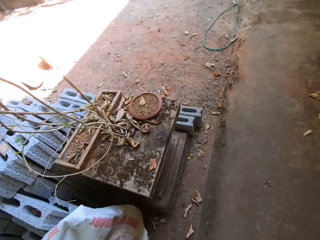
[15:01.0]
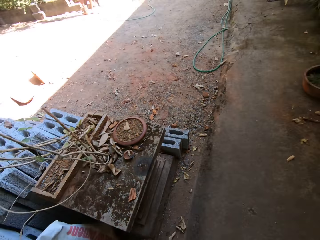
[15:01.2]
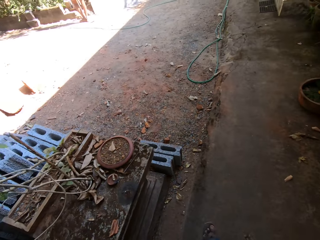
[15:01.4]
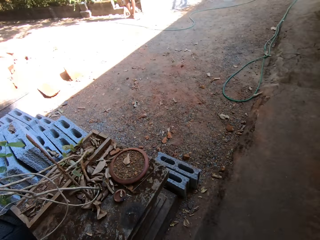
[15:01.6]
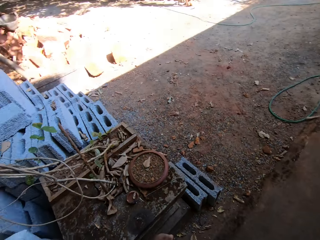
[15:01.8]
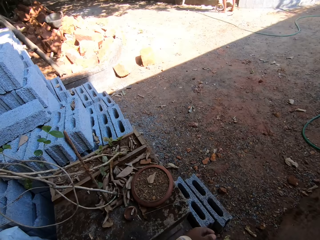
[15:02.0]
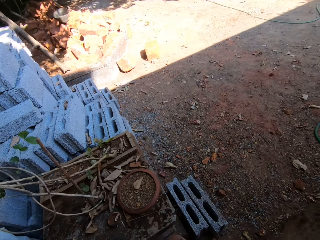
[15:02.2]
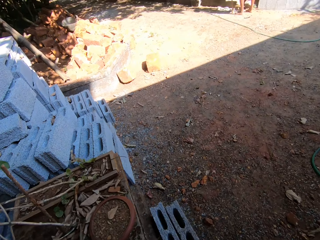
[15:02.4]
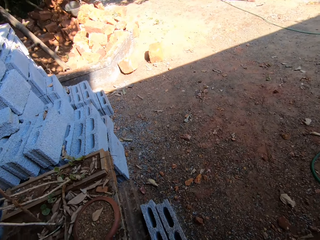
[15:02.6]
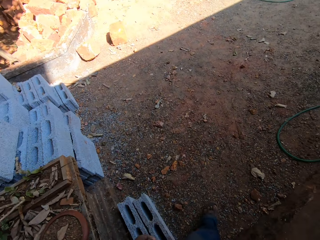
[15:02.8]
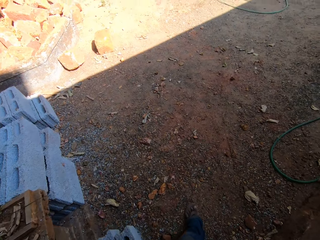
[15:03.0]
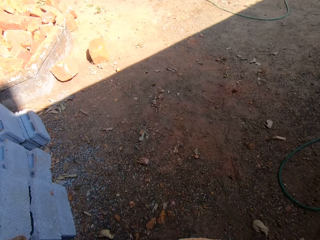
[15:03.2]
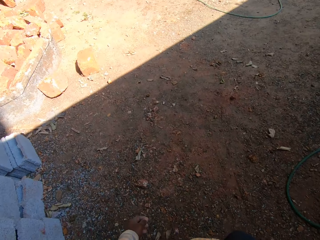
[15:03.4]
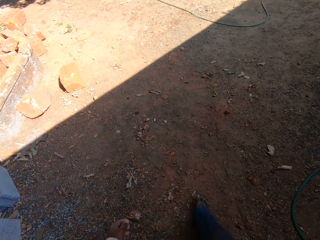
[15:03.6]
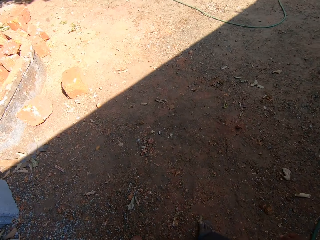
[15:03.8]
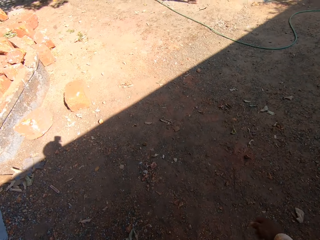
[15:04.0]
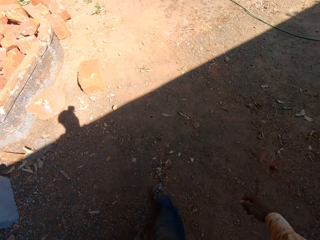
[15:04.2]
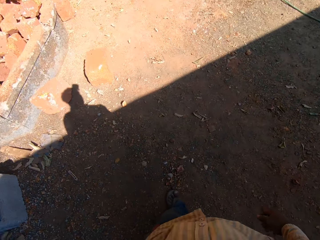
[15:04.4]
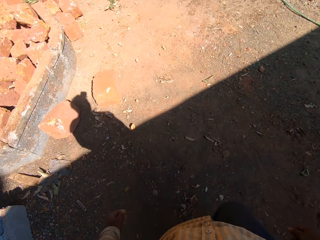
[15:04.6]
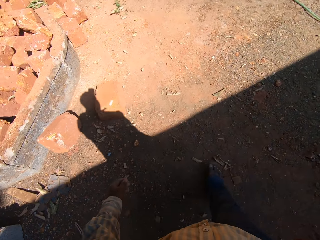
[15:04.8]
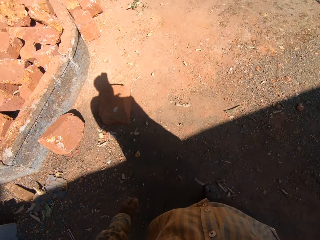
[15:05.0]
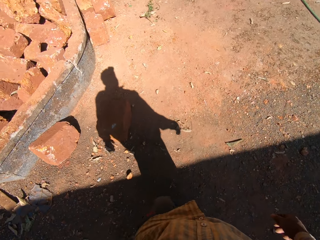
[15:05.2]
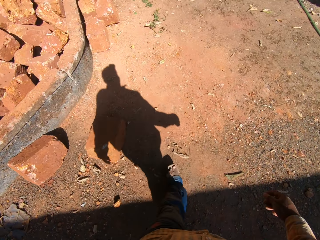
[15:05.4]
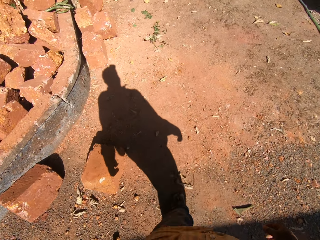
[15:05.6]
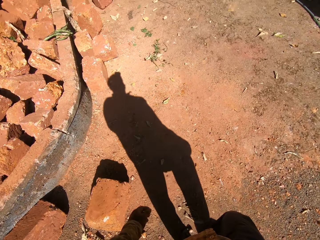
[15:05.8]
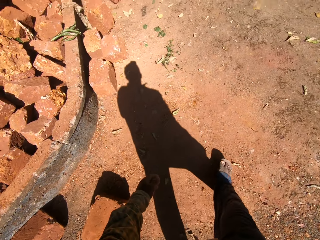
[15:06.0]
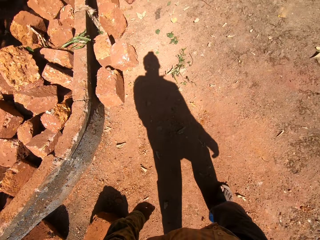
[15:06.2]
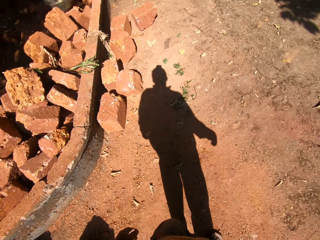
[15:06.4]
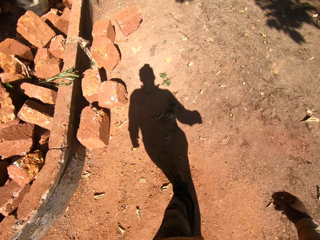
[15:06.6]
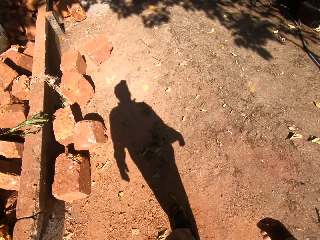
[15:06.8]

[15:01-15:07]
The camera wearer throws the sack on the bricks with his left hand. He walks from the bricks to a heap of sand.

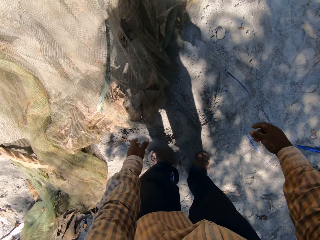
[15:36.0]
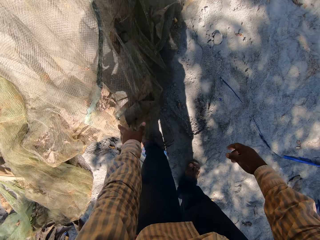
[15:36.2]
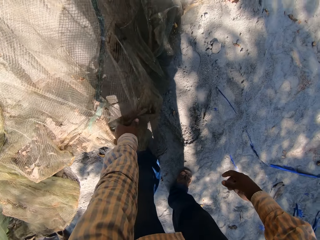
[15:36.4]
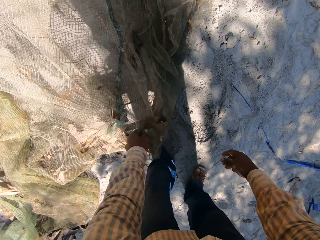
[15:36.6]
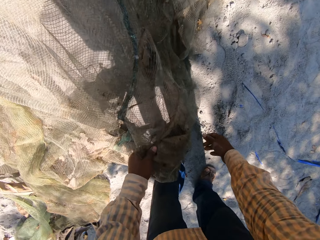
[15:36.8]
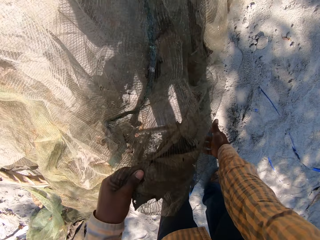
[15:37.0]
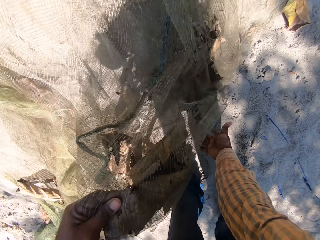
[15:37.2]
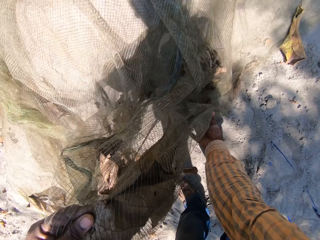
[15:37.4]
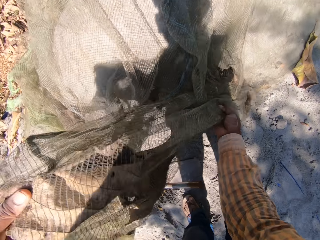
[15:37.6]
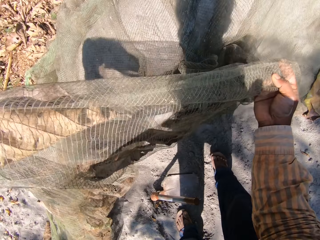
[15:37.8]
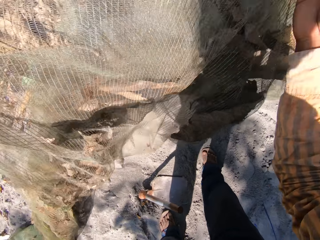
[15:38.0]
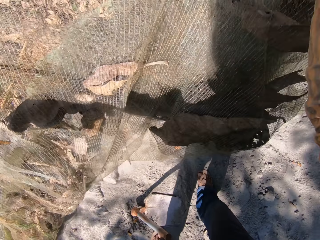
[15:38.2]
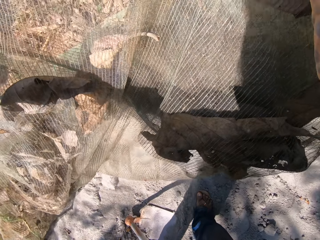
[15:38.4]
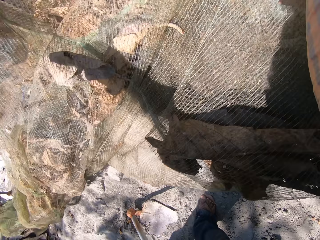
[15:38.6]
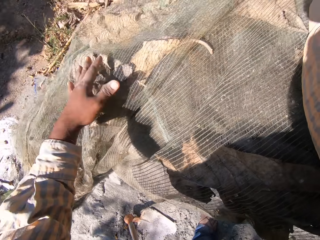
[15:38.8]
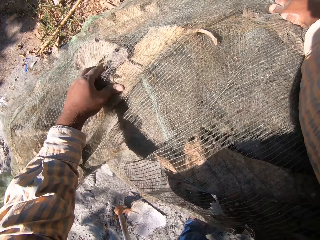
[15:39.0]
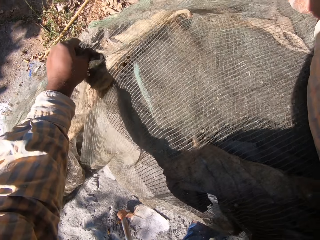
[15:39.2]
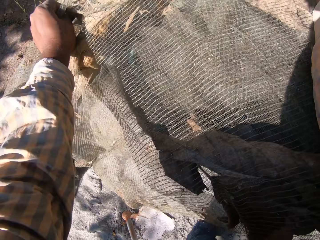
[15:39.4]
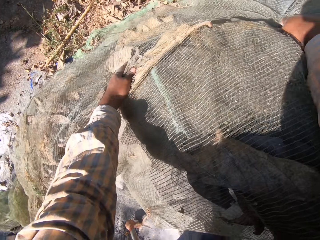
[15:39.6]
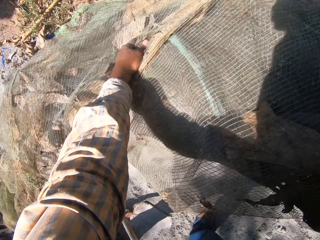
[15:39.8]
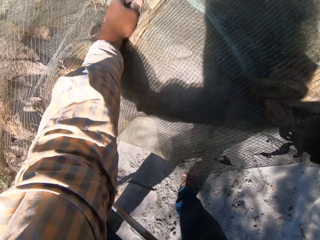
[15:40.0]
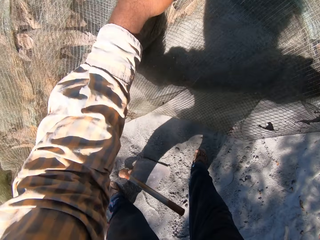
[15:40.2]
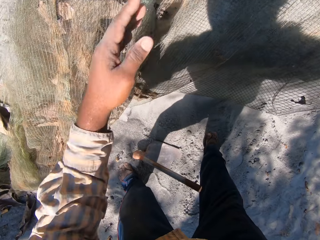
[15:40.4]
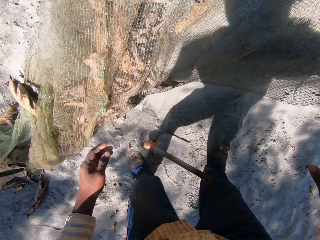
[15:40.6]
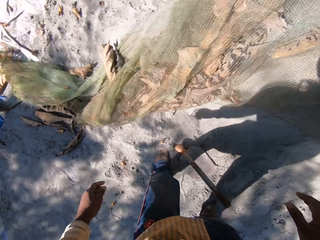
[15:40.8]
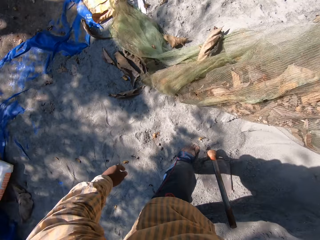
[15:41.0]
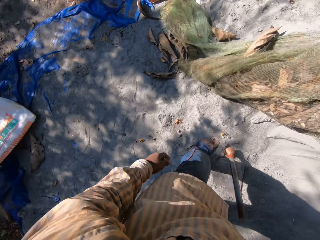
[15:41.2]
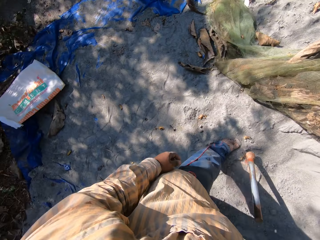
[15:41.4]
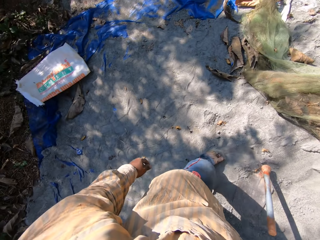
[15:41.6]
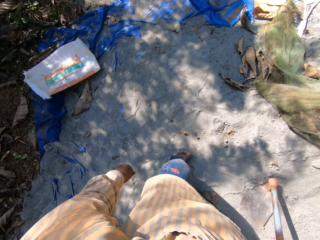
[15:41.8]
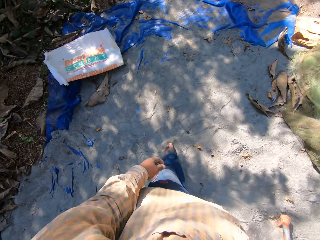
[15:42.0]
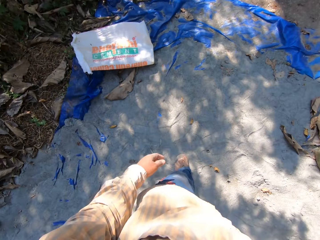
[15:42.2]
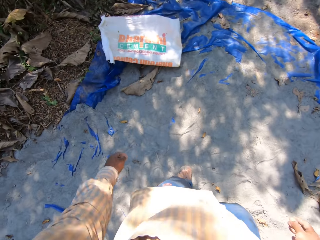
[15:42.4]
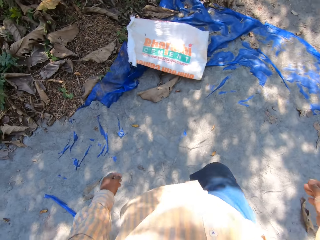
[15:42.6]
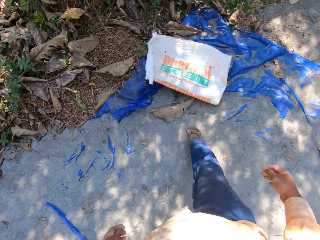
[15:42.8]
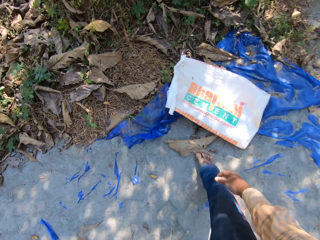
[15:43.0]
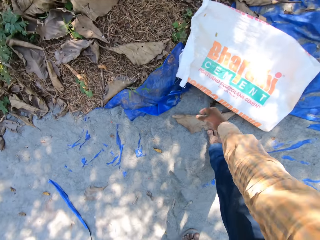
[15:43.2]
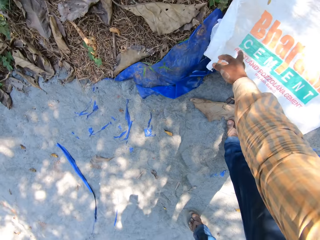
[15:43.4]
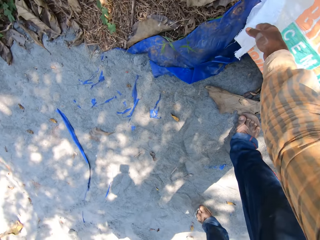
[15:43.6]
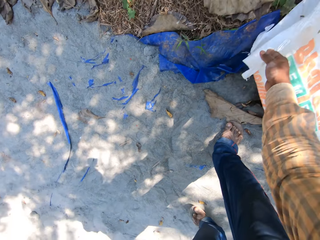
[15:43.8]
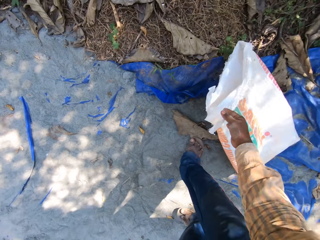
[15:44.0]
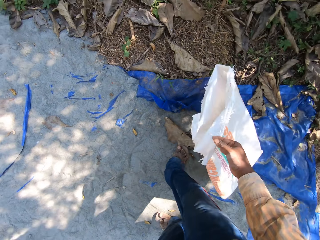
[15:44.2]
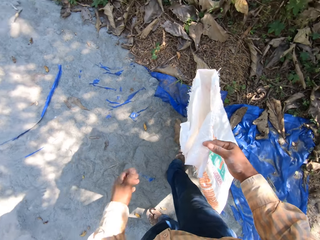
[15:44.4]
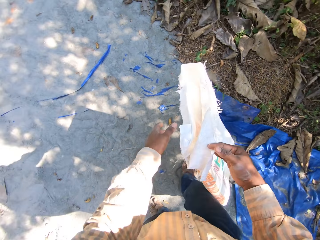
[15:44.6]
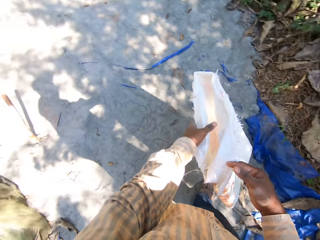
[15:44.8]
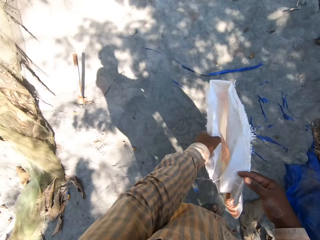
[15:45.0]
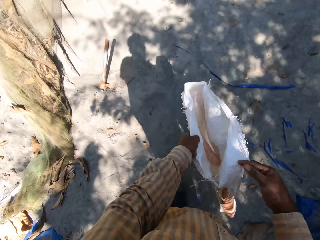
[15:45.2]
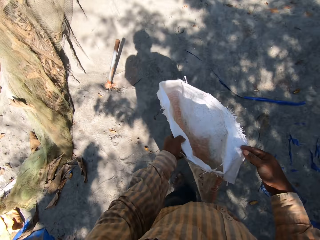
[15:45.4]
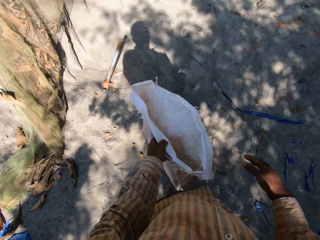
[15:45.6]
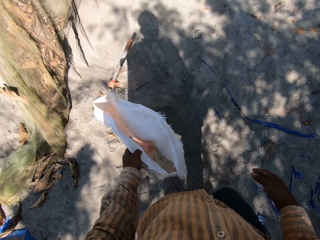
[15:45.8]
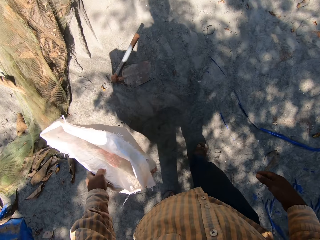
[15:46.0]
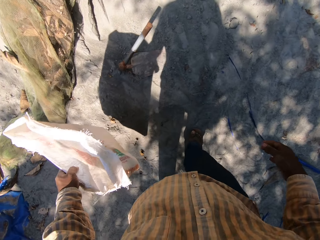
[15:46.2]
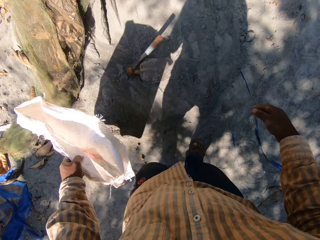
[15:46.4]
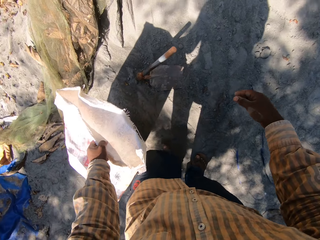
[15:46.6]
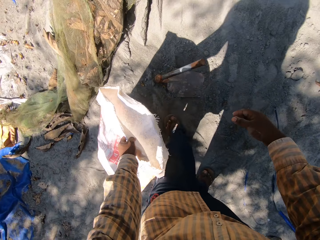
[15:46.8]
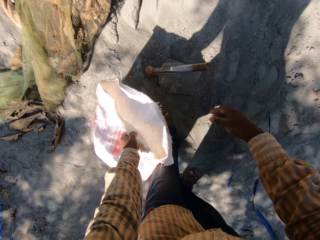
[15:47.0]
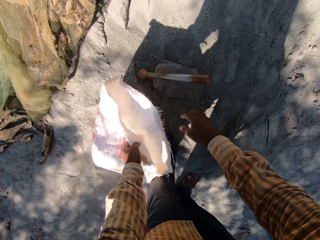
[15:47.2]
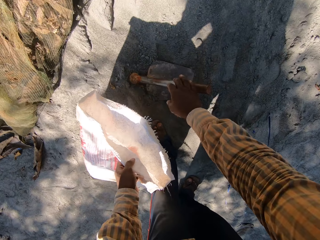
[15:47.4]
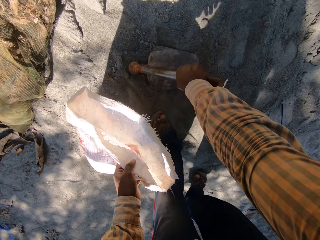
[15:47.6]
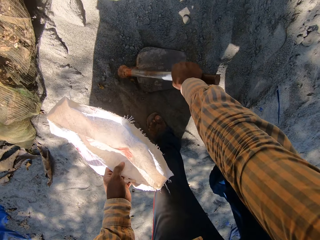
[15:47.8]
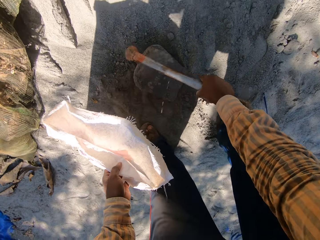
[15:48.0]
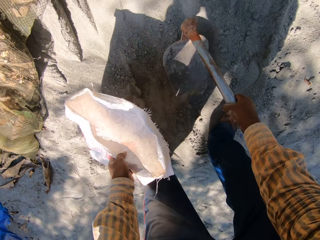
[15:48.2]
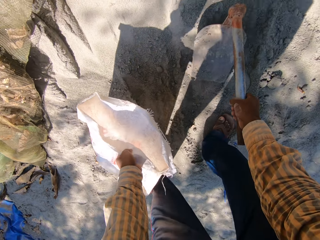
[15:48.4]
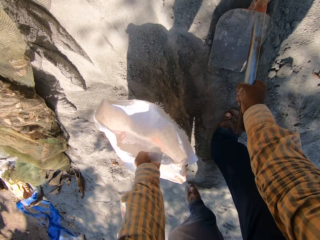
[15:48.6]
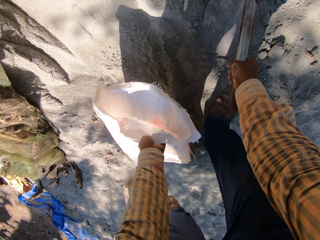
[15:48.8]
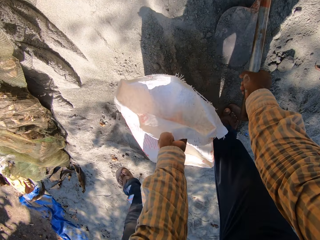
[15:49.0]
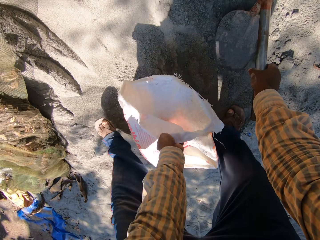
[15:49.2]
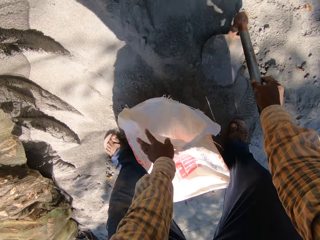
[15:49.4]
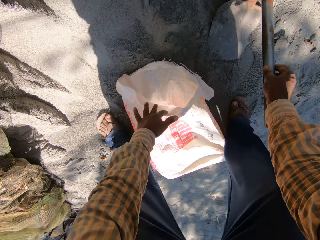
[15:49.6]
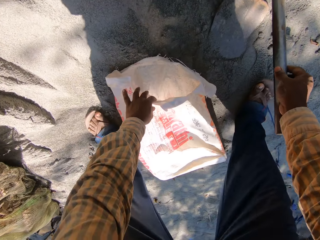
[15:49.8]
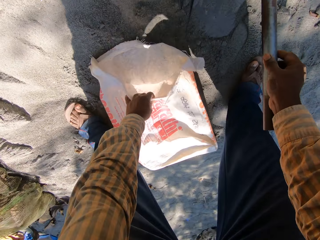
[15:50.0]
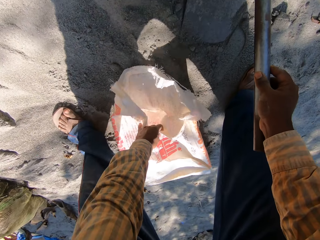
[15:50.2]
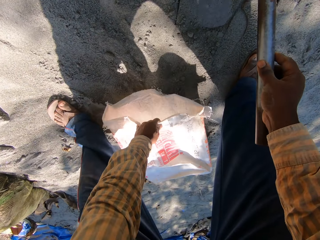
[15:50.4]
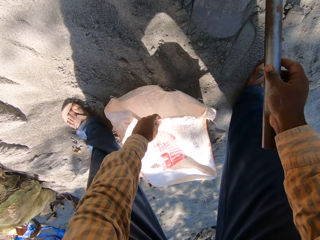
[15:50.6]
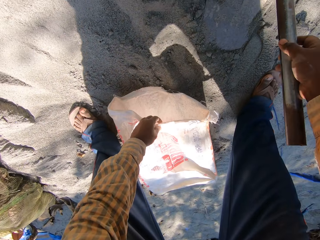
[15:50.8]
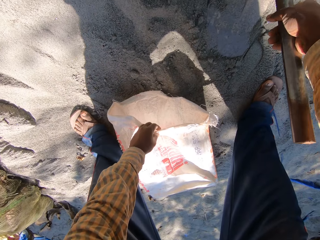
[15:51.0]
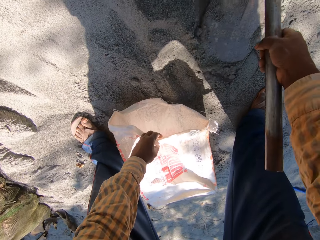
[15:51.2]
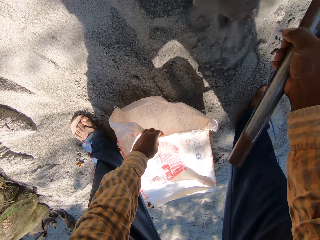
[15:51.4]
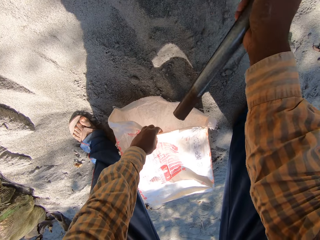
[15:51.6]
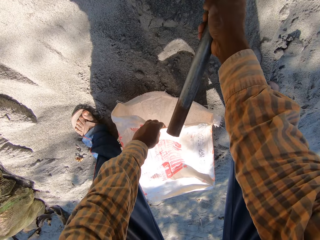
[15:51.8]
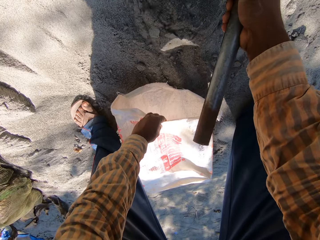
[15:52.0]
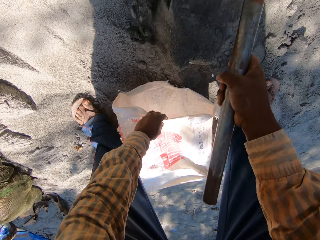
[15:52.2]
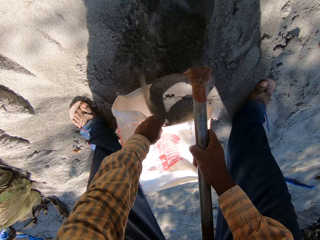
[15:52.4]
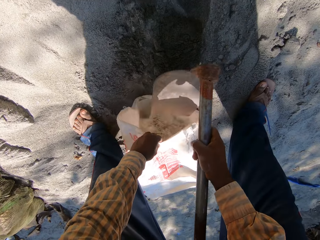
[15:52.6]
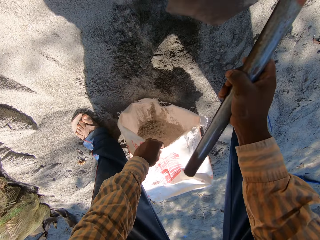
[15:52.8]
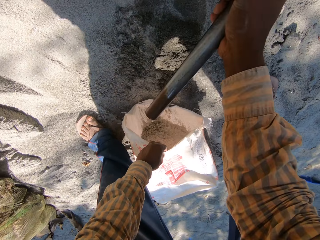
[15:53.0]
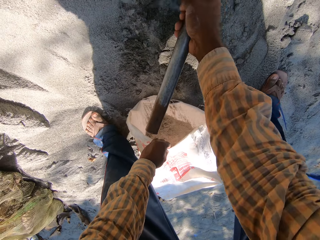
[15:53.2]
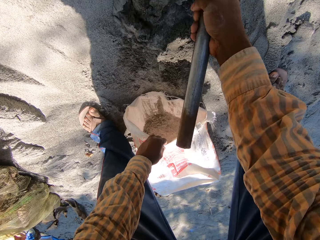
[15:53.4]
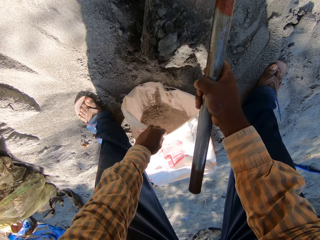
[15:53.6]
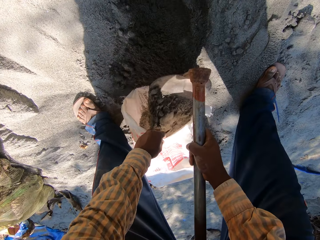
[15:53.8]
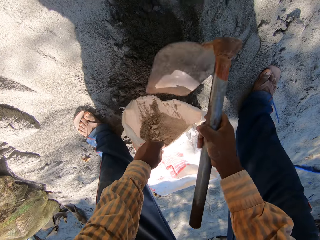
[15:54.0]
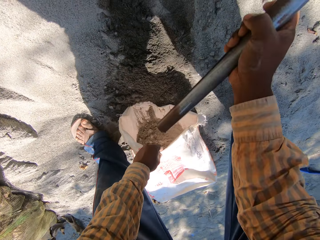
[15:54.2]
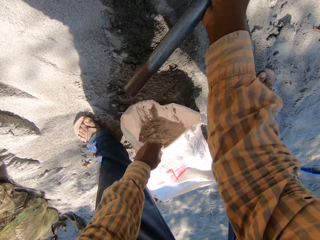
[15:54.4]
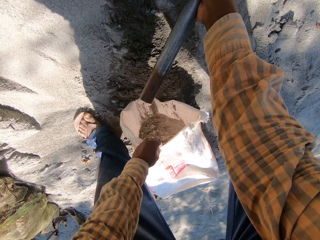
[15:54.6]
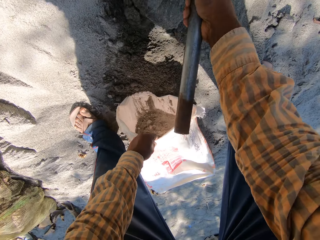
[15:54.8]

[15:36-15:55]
The camera wearer removes a net from the heap of sand with both hands. He picks up a sack from the ground with his right hand. He transfers the sack from his right hand to his left hand. He takes a hoe from the heap of sand with his right hand. He packs sand from the heap of sand into the sack with the hoe in his right hand.
